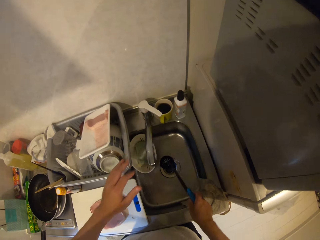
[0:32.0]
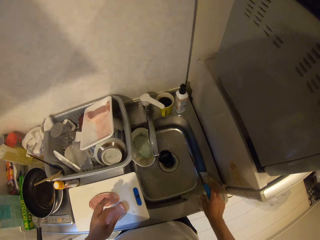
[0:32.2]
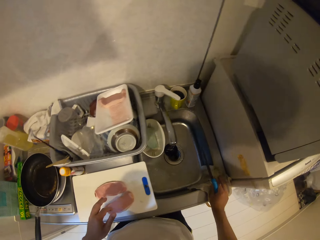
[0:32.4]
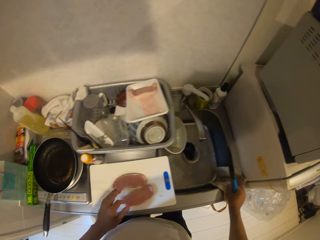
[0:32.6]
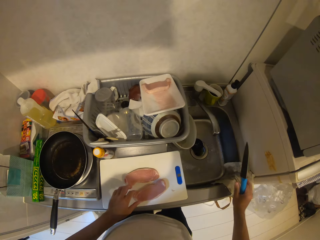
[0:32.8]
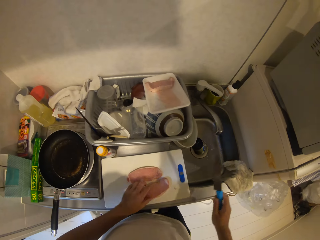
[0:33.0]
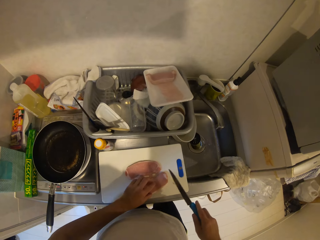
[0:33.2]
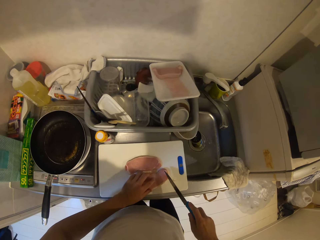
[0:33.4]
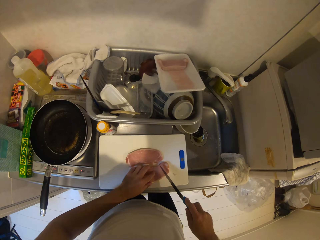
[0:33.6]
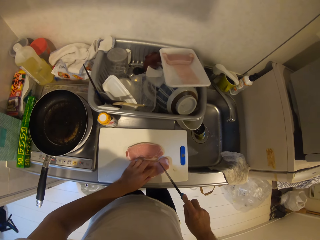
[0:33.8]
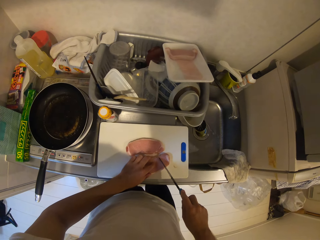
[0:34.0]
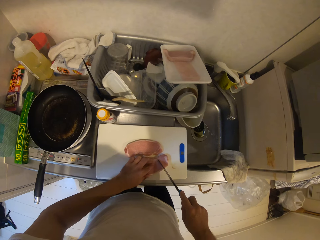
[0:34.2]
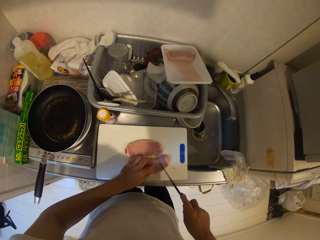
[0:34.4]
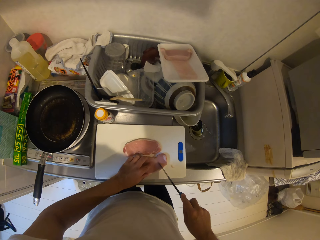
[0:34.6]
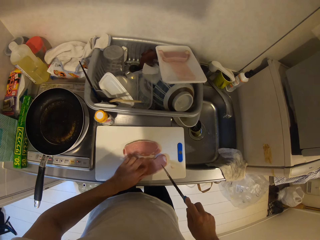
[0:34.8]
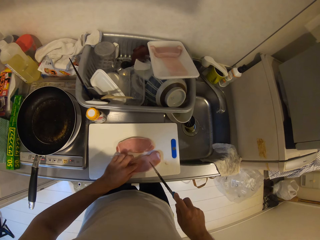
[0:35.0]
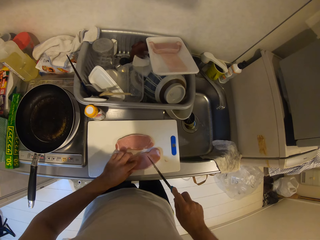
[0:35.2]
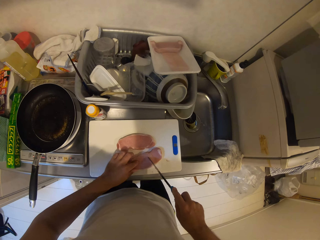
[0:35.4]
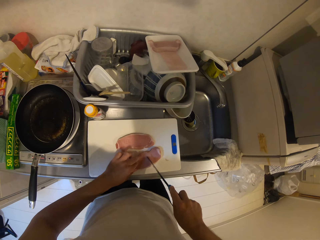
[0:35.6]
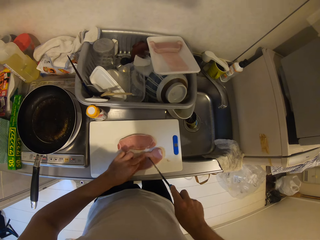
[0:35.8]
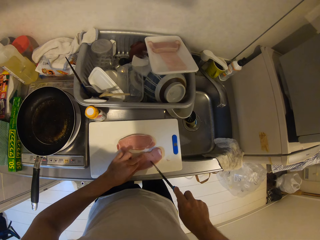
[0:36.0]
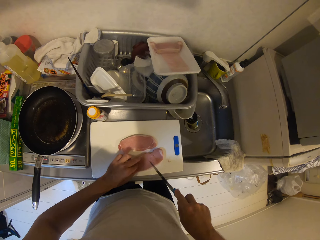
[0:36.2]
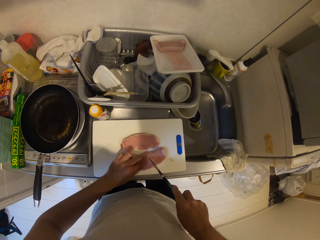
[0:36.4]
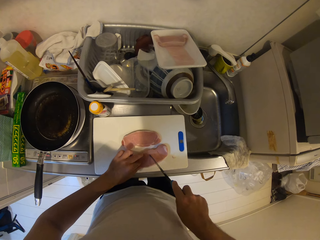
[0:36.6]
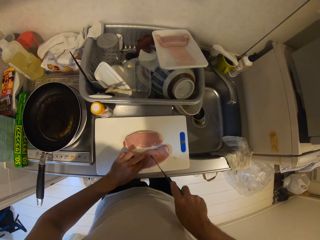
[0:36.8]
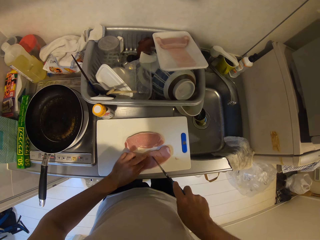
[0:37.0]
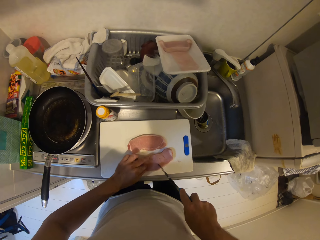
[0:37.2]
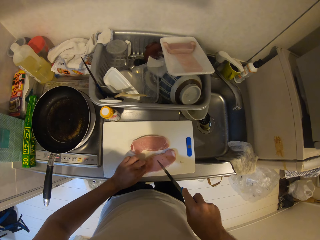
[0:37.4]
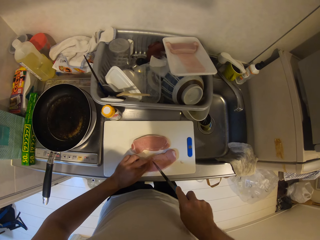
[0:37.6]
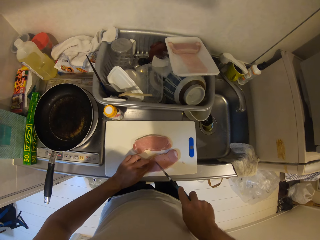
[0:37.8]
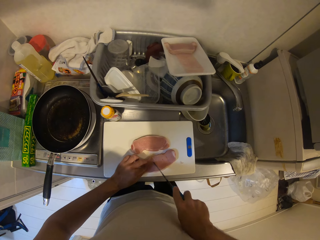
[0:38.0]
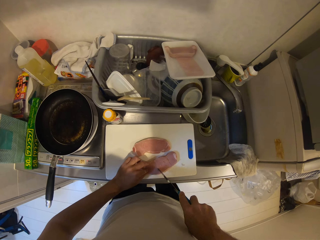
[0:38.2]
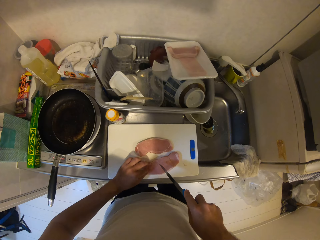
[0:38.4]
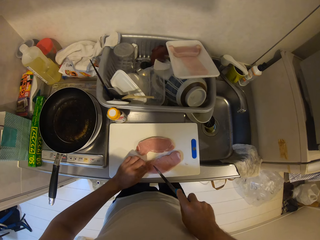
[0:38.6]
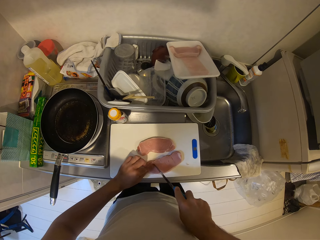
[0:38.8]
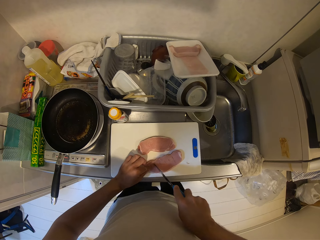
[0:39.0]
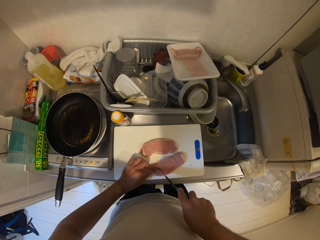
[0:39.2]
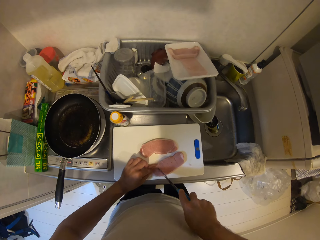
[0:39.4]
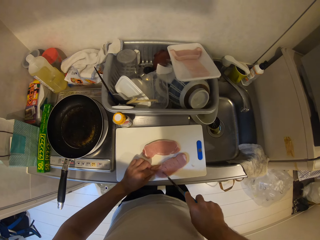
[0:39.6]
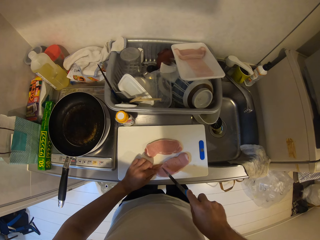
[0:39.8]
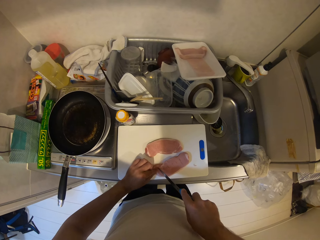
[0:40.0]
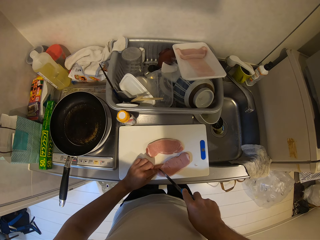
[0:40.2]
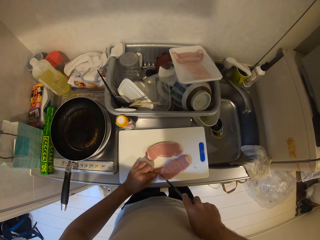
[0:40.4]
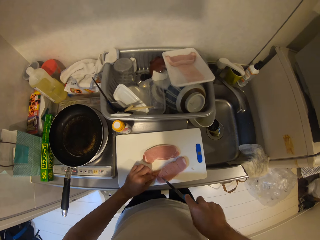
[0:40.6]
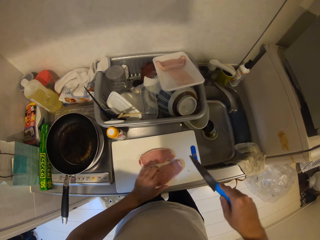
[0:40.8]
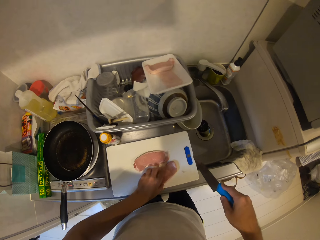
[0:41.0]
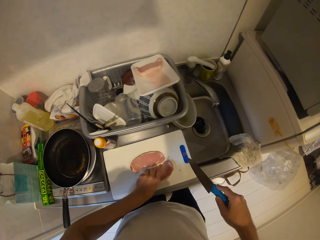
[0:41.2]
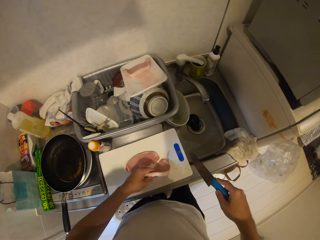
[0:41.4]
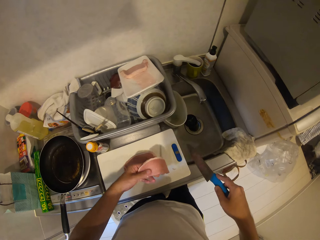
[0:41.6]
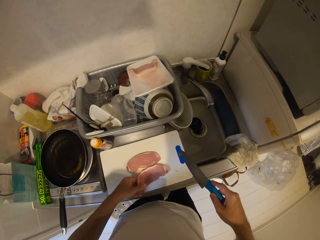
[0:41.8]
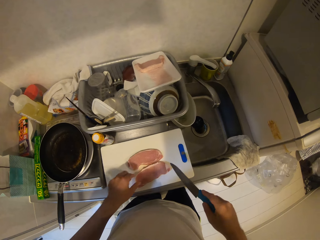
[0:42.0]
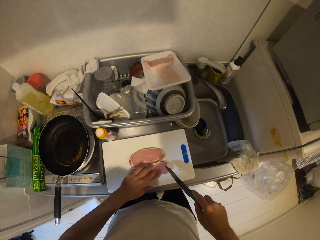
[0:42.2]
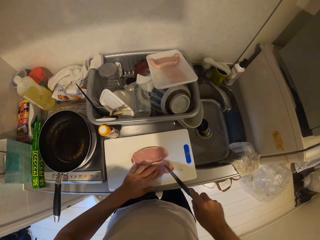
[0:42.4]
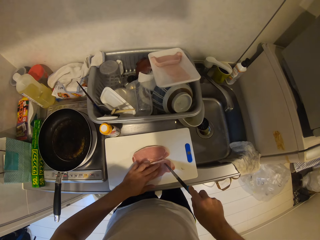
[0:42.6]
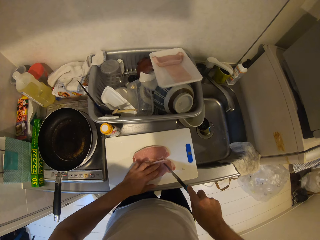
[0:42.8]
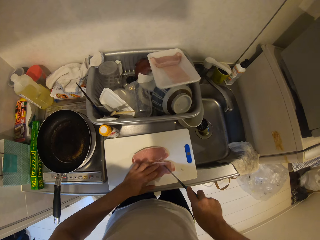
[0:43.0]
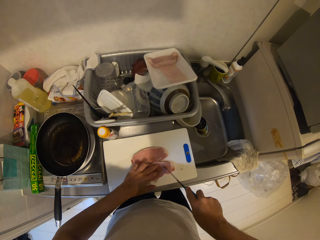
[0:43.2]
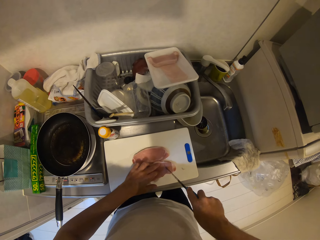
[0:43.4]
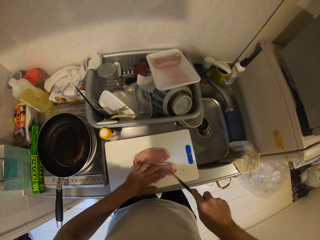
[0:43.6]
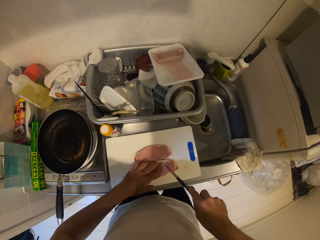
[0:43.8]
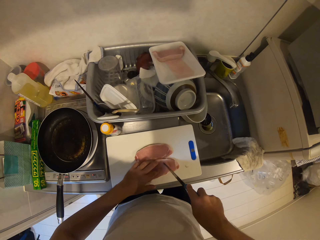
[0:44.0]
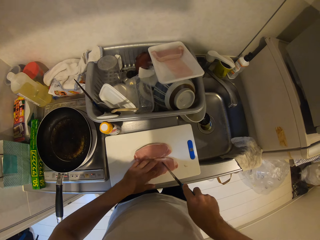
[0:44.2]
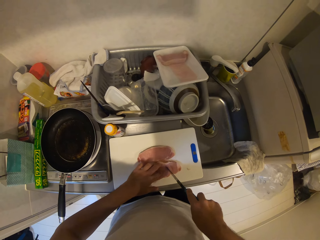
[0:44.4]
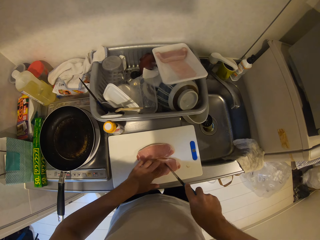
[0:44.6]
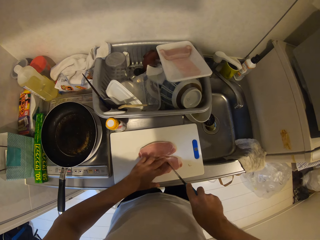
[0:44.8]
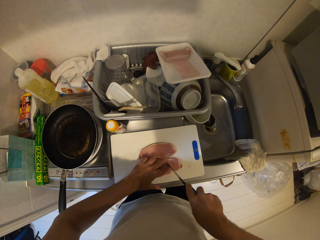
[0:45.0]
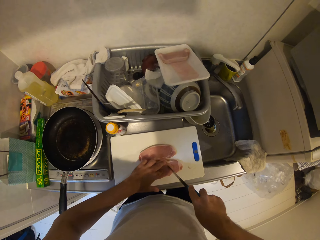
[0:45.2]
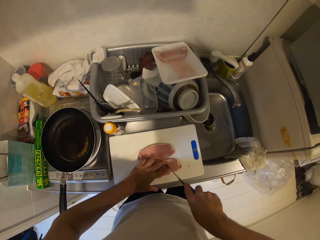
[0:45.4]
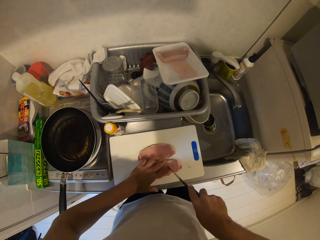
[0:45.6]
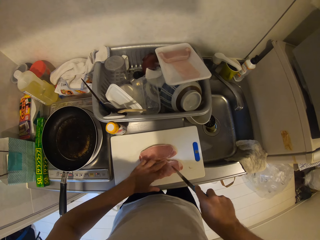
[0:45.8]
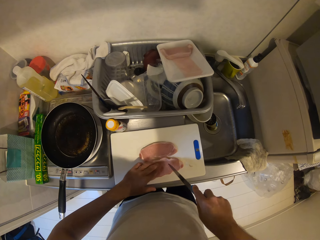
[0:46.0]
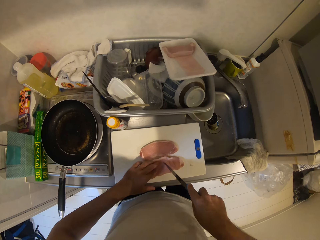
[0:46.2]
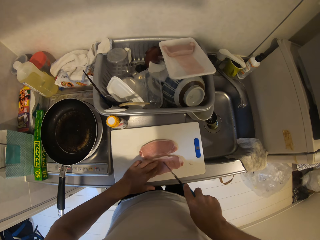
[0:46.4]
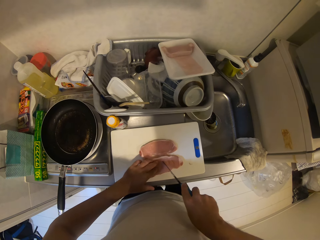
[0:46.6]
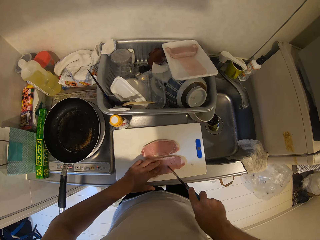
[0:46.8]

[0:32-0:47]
The camera wearer touches a kitchen cloth on the kitchen sink with his right hand. He holds the slab of meat on the chopping board with his left hand. He cuts the slab of meat with the knife. He turns over the slab of meat on the chopping board with his left hand. He cuts the slab of meat with the knife.

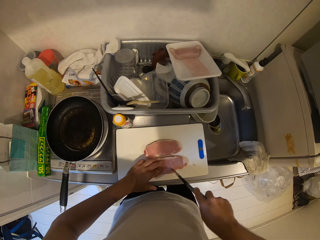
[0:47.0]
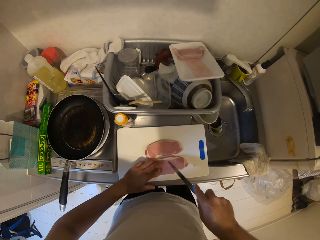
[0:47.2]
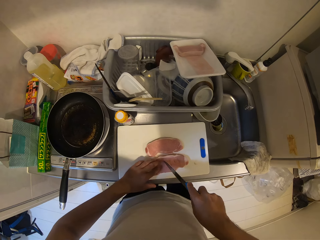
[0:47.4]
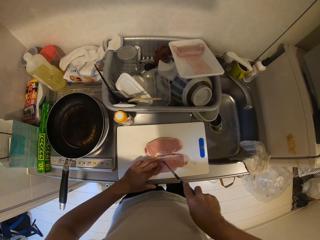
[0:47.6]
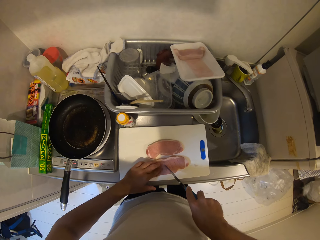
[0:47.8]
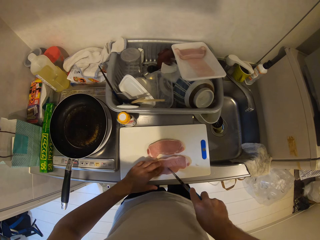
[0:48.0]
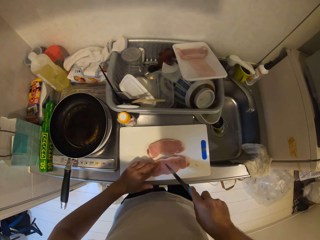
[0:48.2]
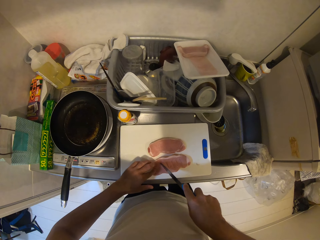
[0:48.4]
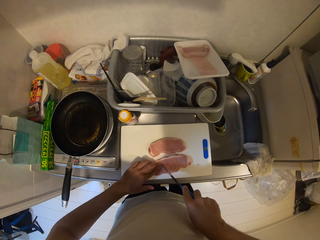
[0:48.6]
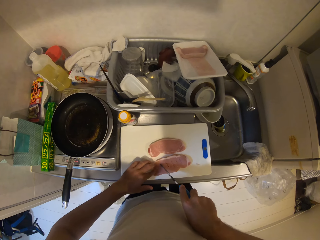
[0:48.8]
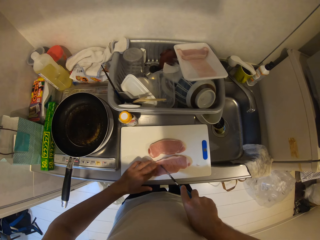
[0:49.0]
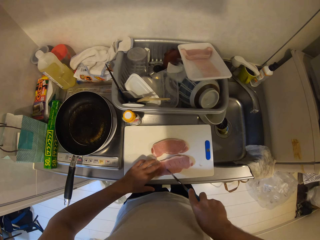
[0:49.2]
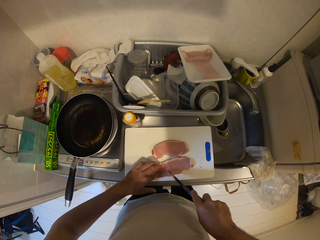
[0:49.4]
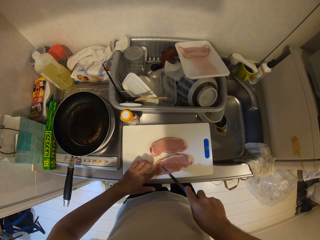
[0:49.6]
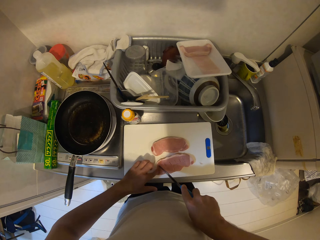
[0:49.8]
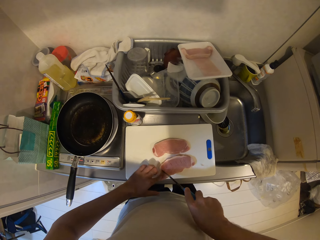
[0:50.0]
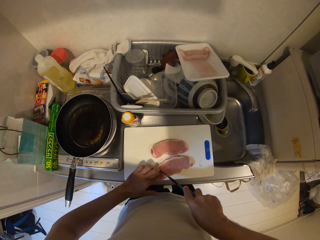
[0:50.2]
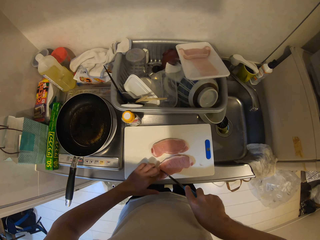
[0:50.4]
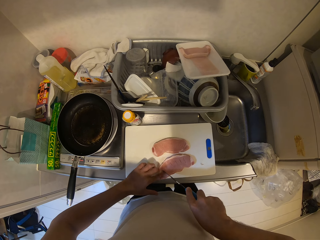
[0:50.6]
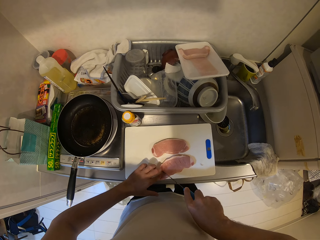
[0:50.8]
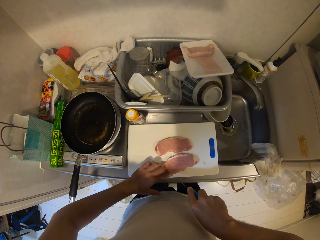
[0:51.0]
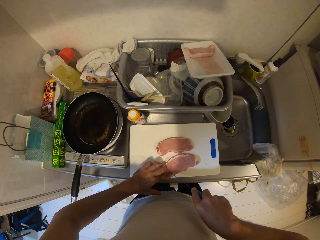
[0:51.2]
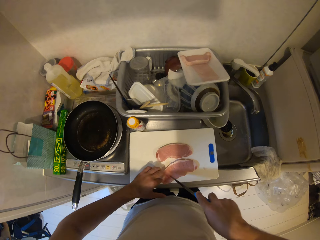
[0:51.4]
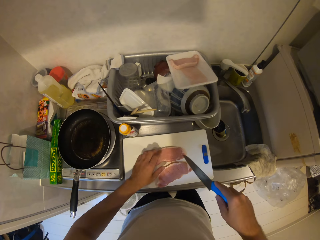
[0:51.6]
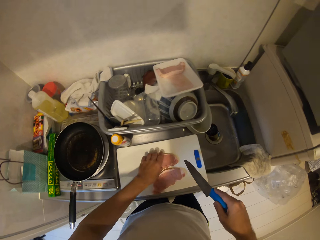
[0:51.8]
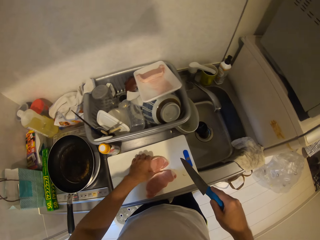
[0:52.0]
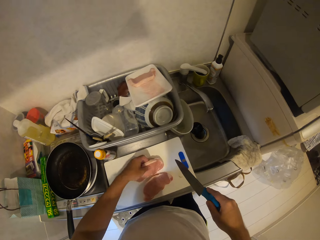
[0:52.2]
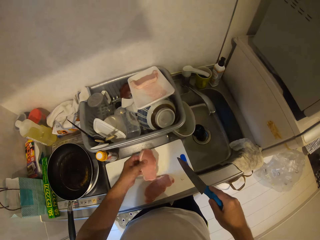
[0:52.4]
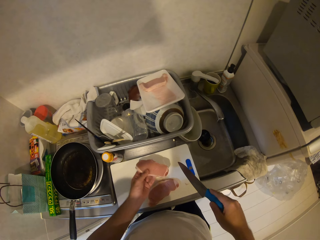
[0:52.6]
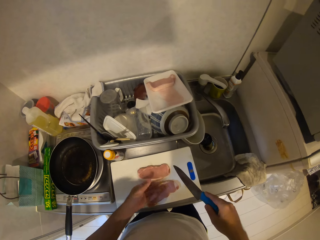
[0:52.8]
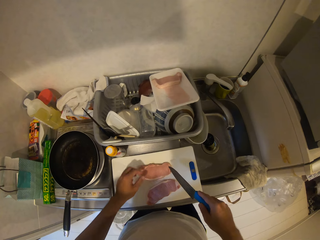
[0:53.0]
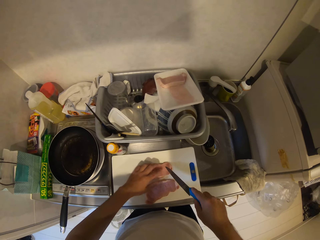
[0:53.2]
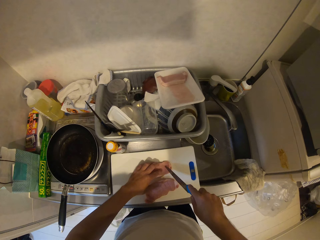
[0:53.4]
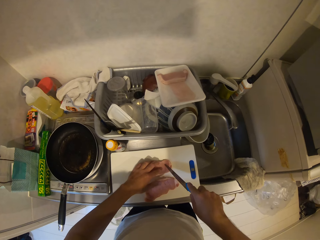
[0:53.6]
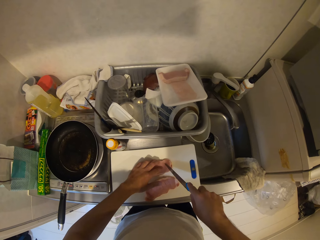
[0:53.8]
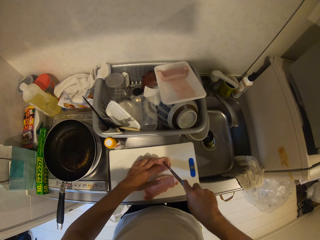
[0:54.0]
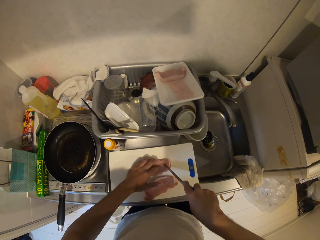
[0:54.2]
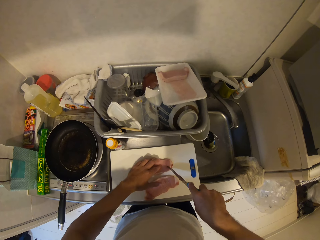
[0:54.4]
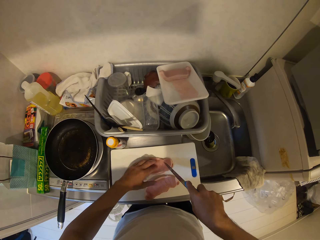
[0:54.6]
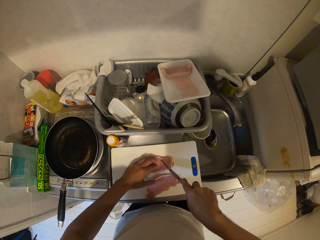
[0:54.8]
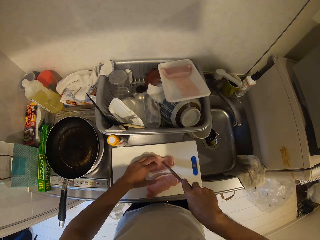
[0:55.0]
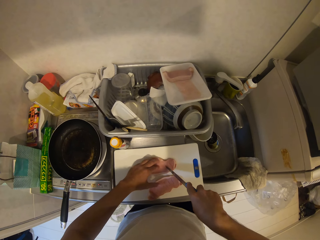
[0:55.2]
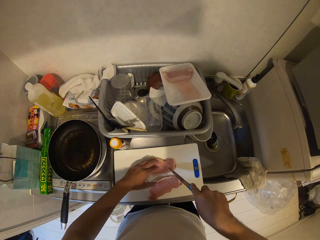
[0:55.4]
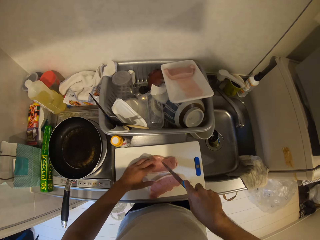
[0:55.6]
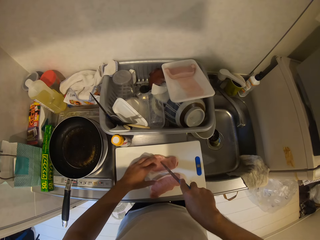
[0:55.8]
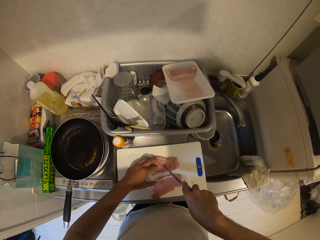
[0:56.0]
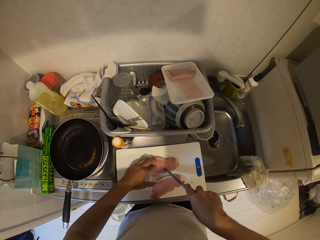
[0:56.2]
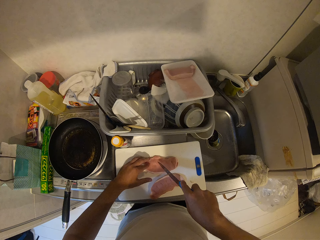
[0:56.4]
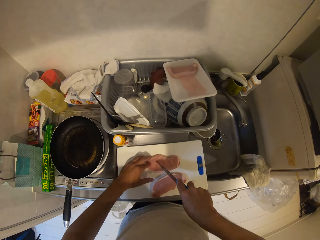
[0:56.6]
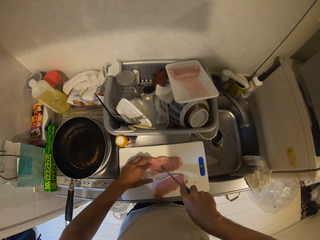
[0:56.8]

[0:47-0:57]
The camera wearer turns the slab of meat with his left hand. He cuts the slab of meat with the knife.
